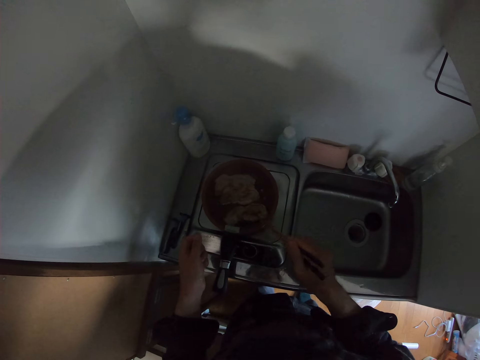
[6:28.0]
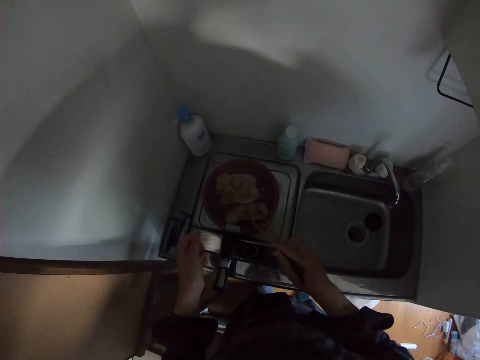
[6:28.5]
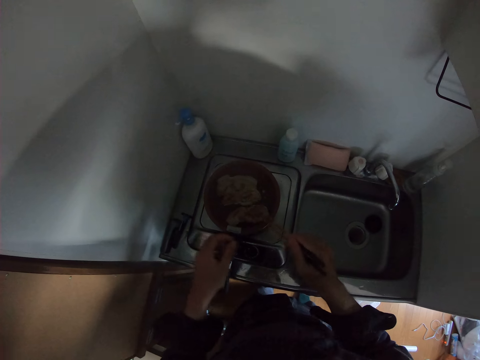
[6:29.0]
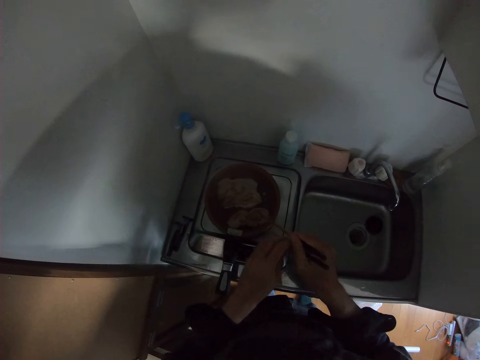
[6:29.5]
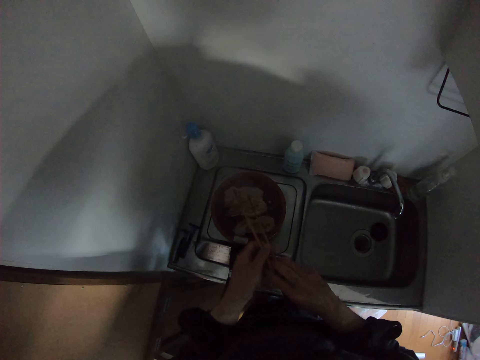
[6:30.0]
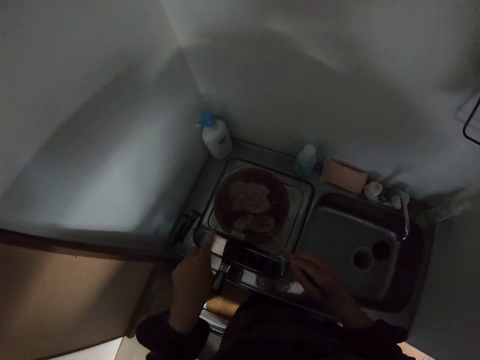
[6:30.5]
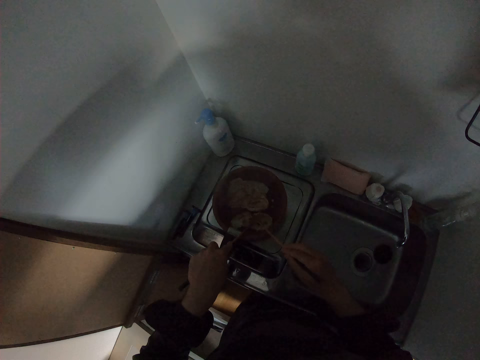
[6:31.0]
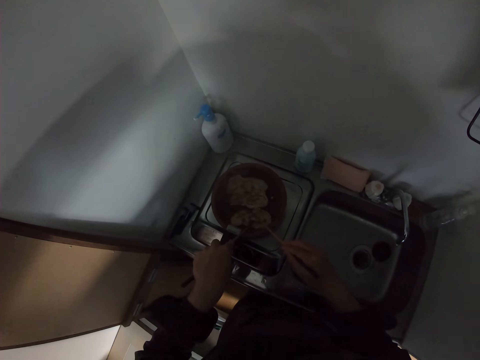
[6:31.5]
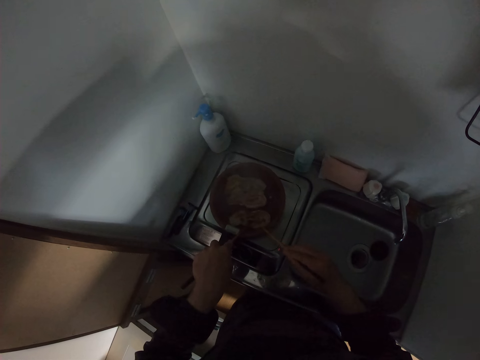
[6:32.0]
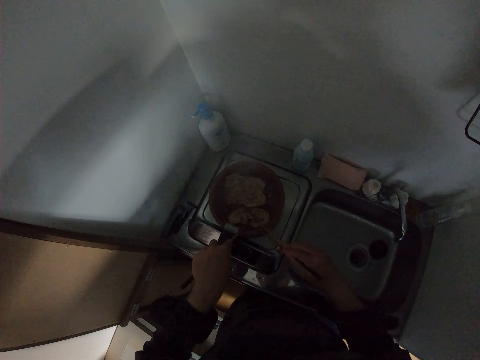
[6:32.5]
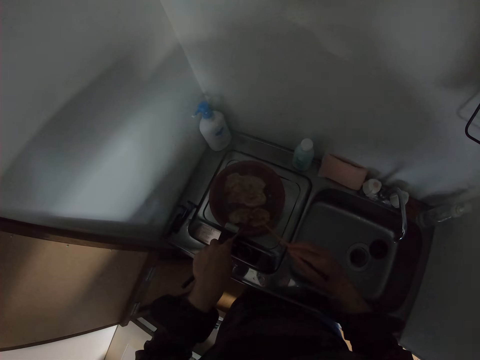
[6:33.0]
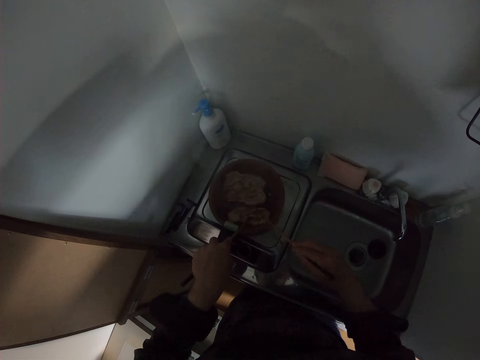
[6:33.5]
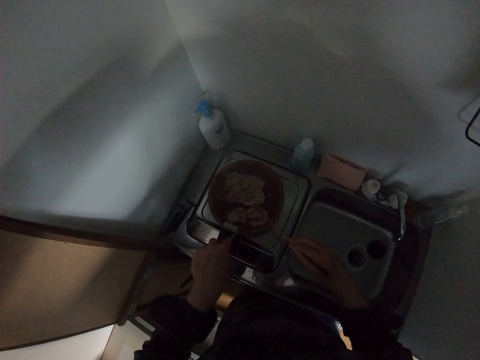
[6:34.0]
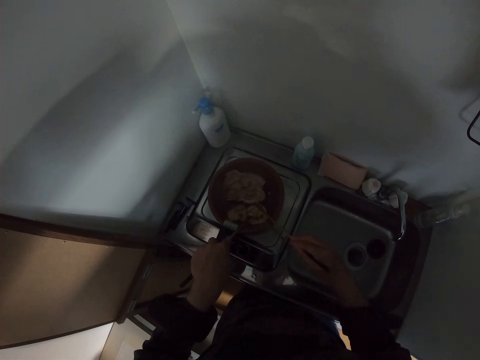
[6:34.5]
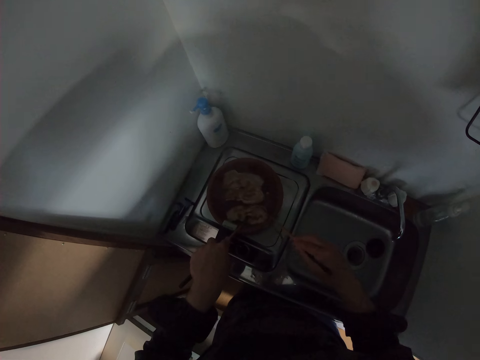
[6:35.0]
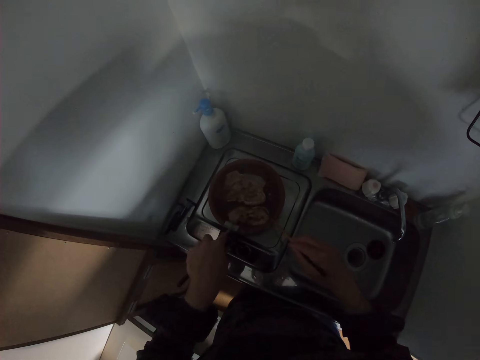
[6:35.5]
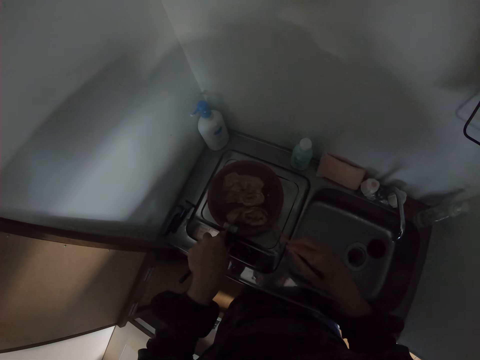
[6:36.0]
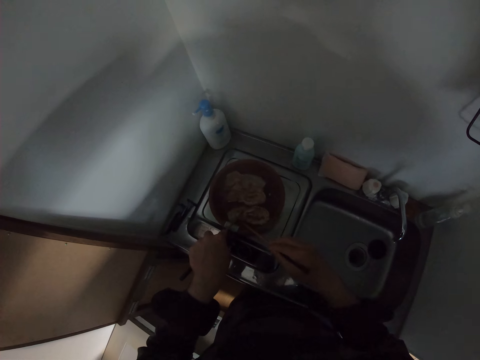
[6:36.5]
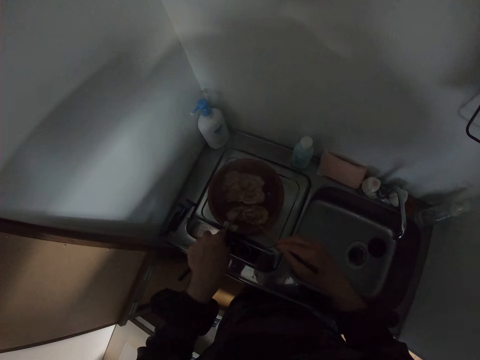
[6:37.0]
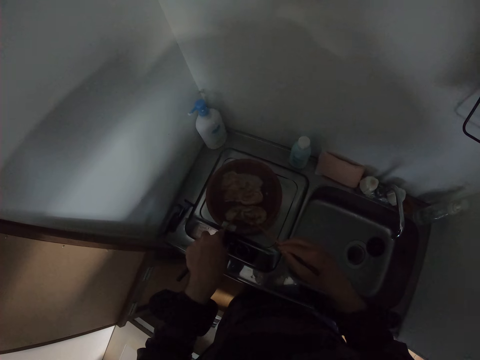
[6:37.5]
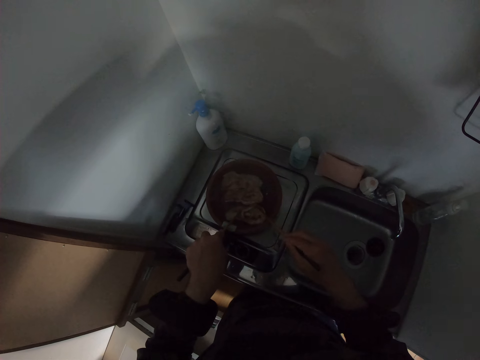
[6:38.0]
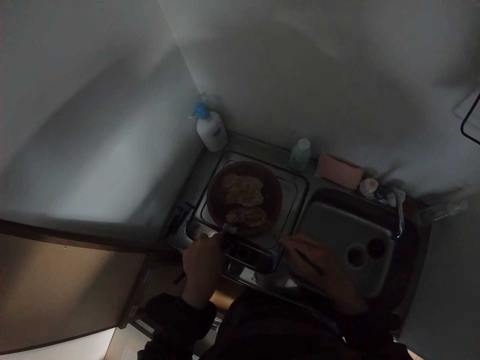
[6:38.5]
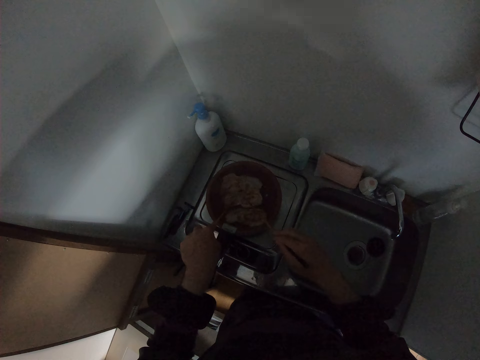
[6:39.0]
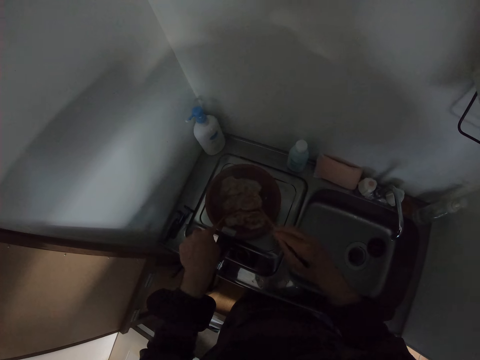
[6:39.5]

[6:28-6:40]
The camera wearer puts one chopstick in the other hand. They check on the salmon.

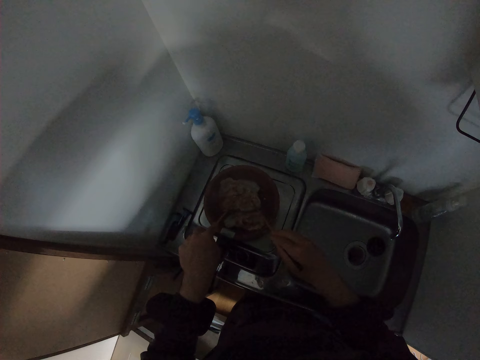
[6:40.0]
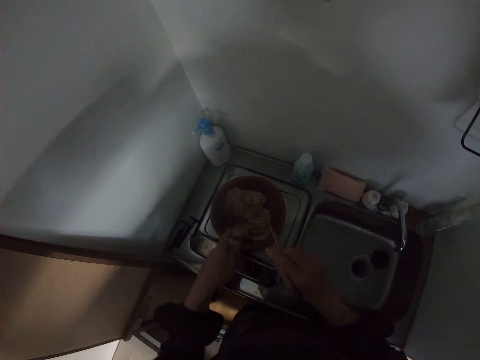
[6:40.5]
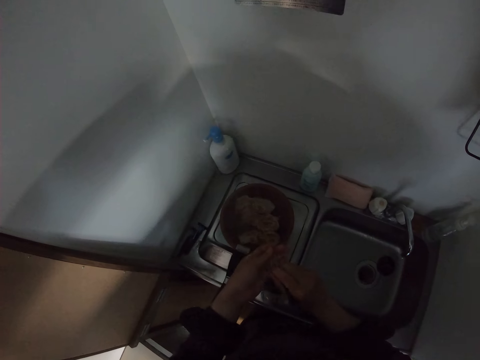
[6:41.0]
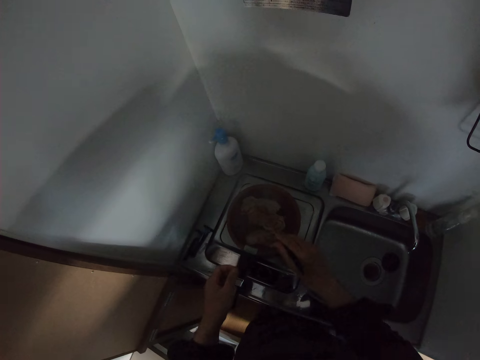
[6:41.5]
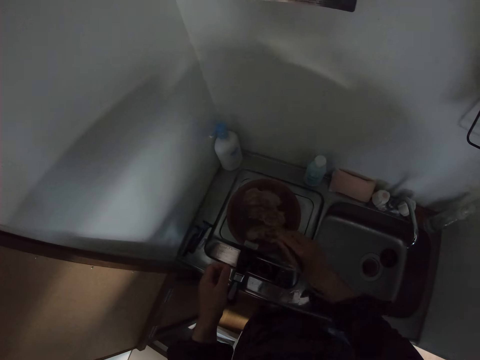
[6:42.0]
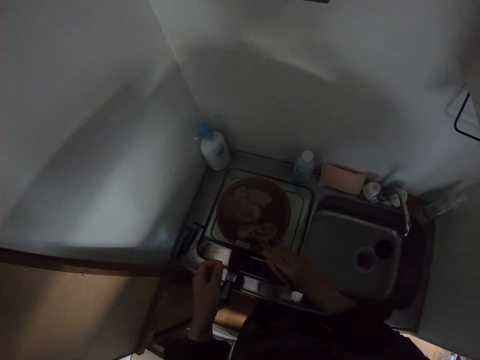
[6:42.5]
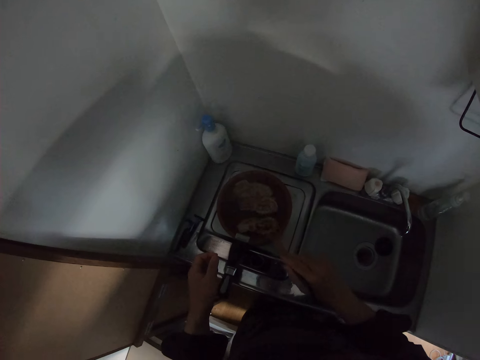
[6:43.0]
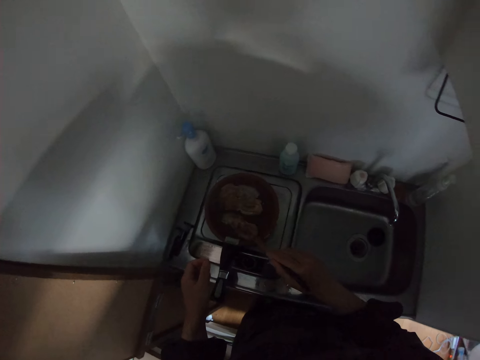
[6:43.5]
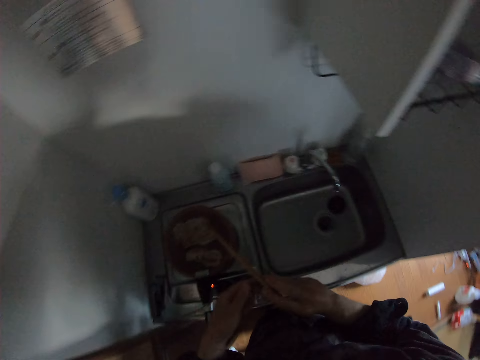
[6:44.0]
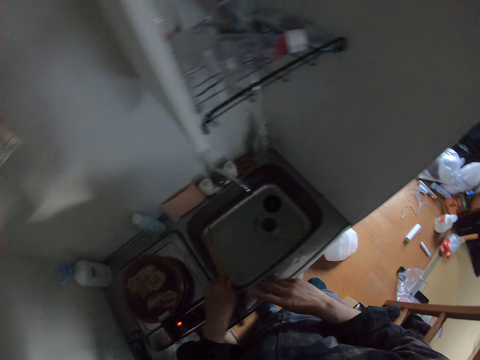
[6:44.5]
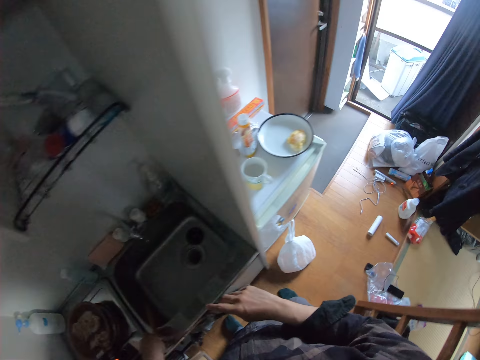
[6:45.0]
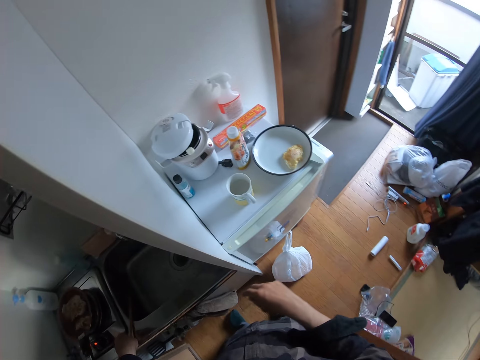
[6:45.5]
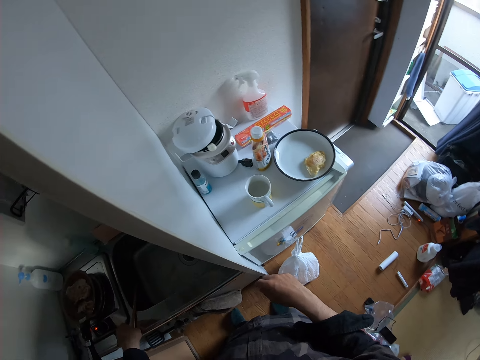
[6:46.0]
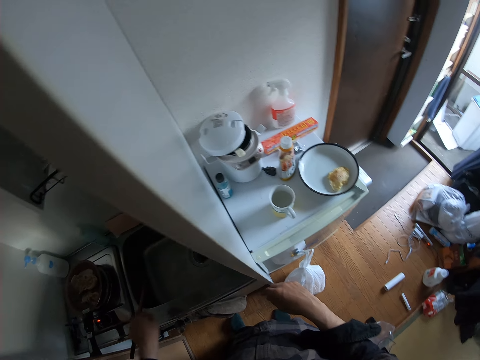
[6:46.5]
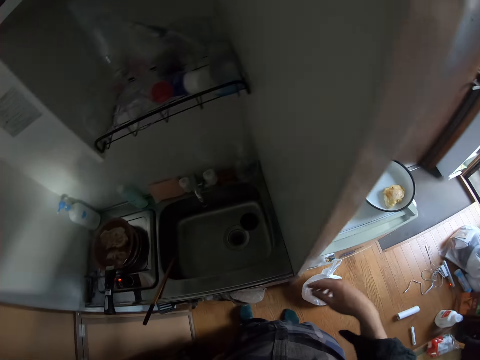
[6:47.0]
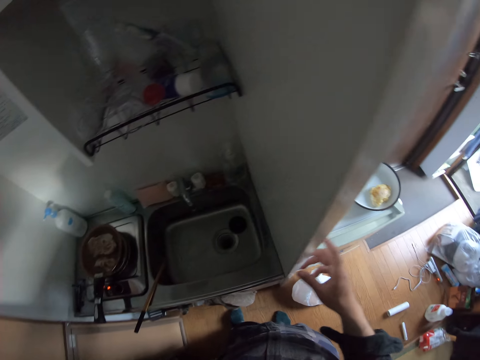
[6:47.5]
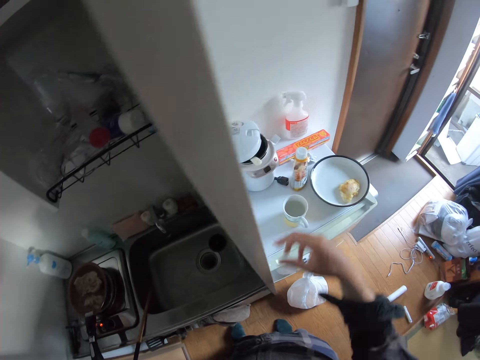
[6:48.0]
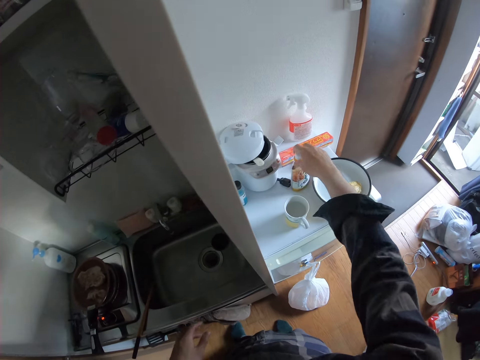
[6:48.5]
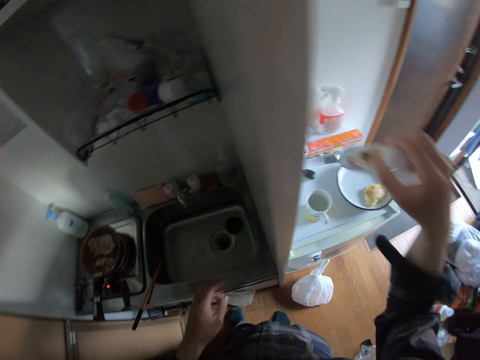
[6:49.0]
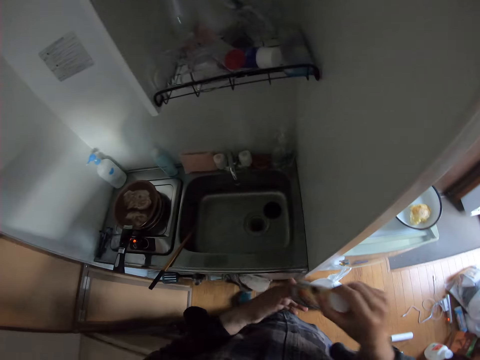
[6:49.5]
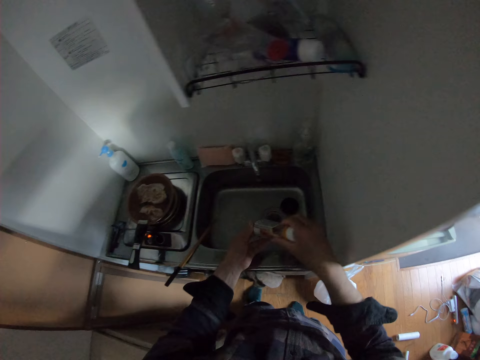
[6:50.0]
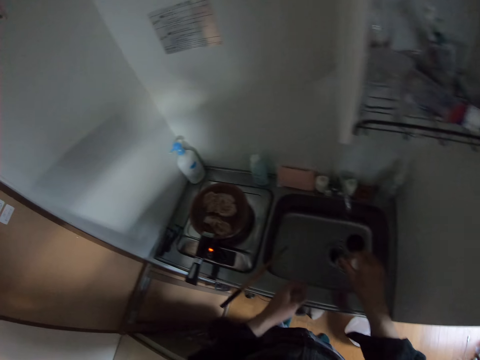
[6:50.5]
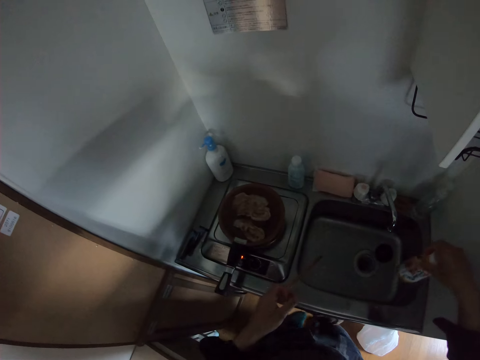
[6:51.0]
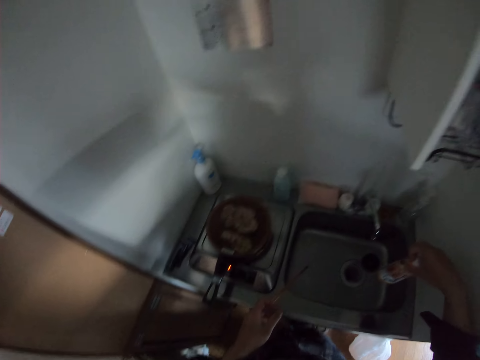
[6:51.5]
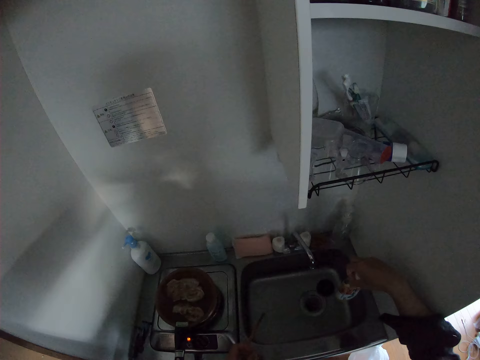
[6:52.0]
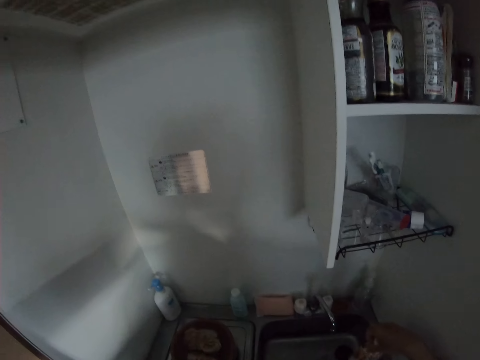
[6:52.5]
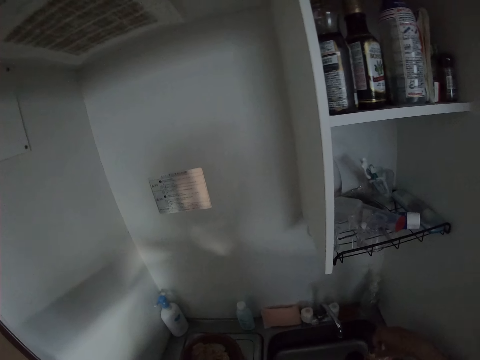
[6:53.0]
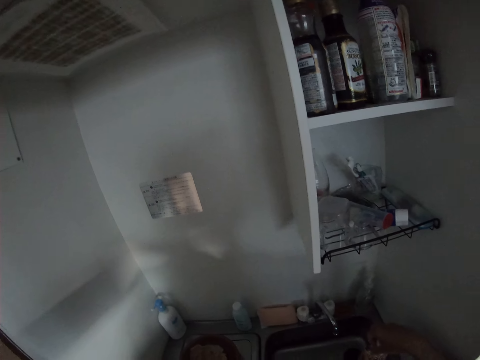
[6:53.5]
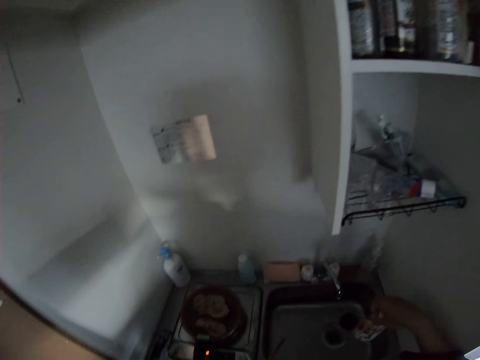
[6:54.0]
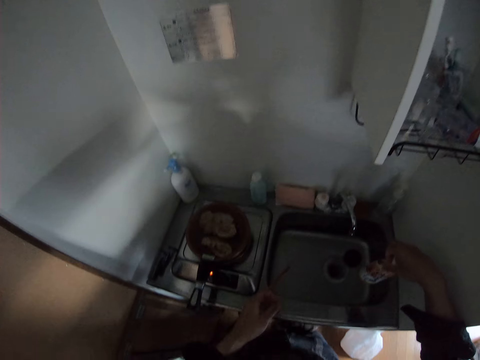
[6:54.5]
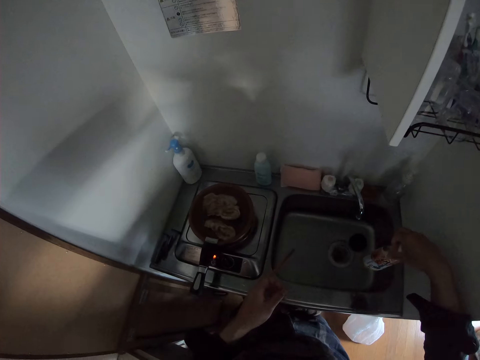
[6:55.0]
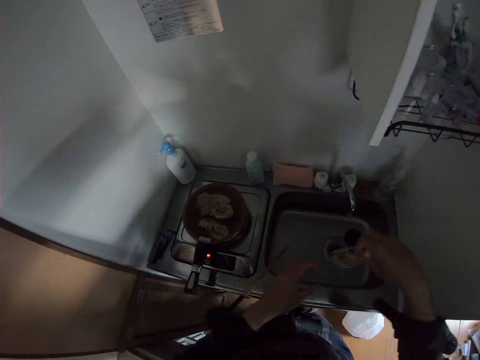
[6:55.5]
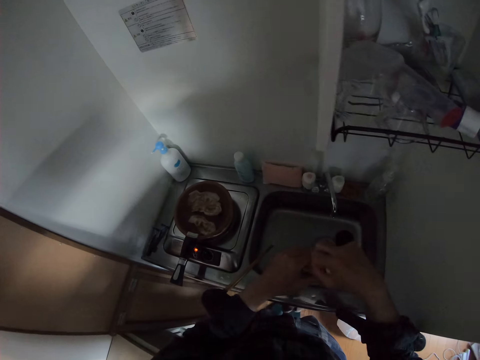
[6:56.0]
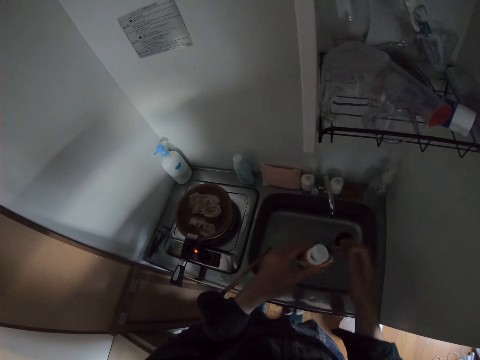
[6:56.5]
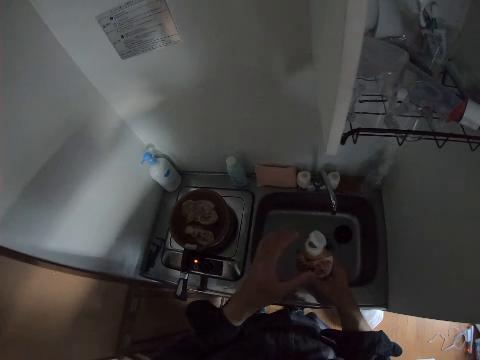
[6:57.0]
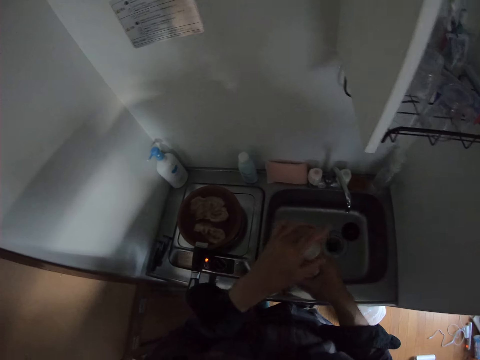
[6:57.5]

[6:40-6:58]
The camera wearer puts the chopsticks in one hand. He moves the salmon with the chopsticks. He puts the chopstick on the sink. He taps his fingers on the wall. He picks up a bottle of spice or soy sauce from the refrigerator. He holds the soy sauce bottle in his hand. He opens the bottle.
